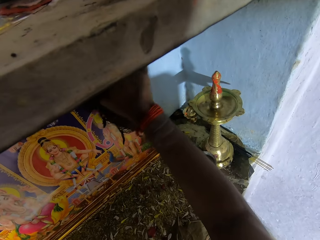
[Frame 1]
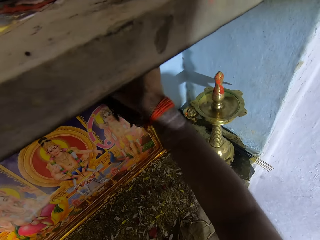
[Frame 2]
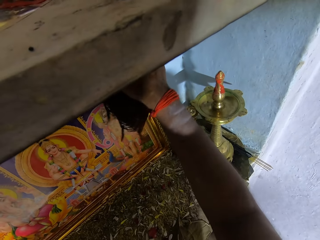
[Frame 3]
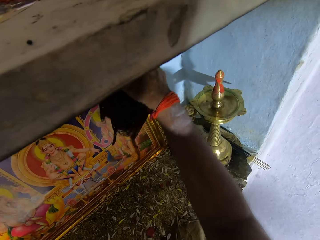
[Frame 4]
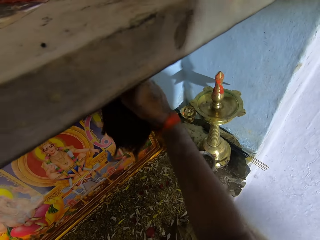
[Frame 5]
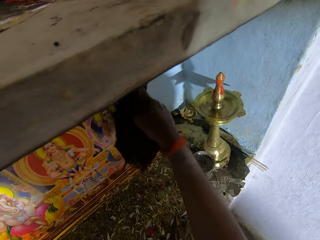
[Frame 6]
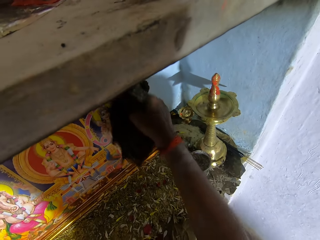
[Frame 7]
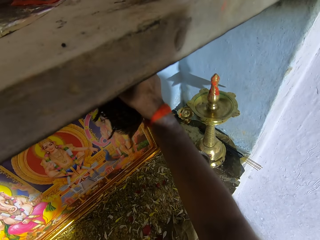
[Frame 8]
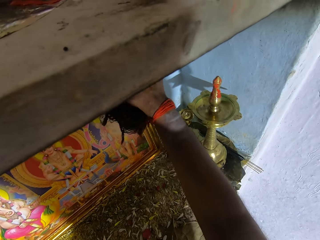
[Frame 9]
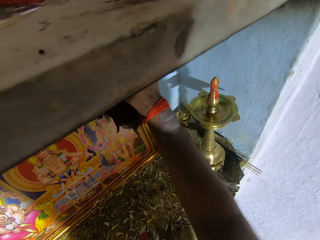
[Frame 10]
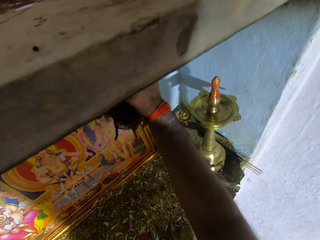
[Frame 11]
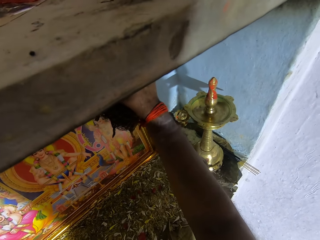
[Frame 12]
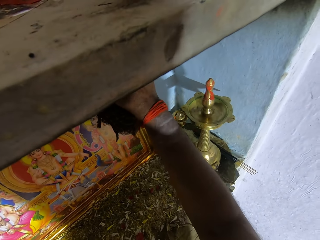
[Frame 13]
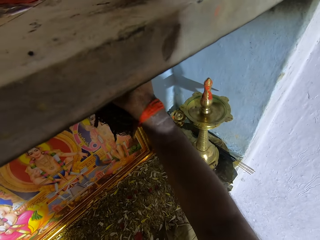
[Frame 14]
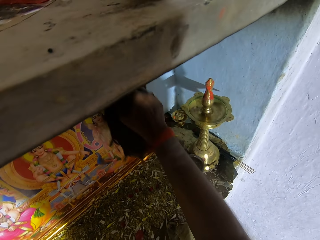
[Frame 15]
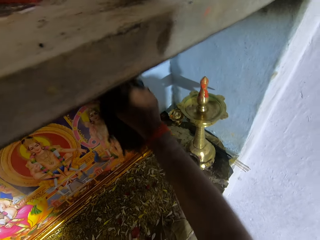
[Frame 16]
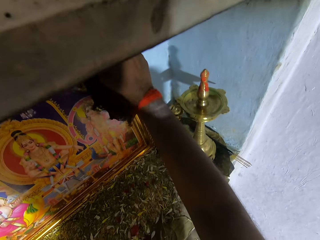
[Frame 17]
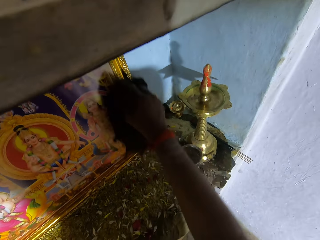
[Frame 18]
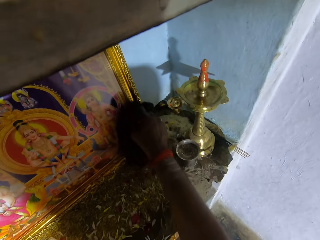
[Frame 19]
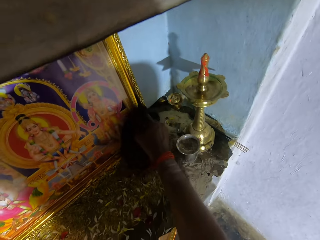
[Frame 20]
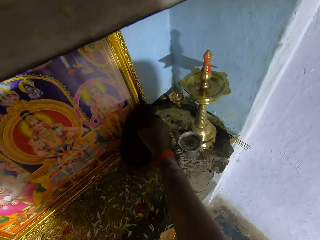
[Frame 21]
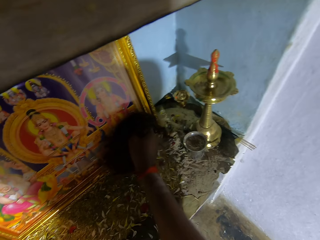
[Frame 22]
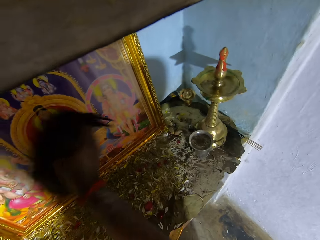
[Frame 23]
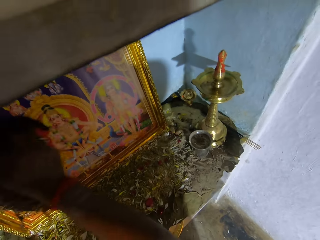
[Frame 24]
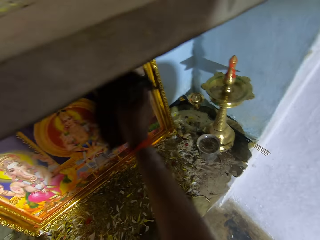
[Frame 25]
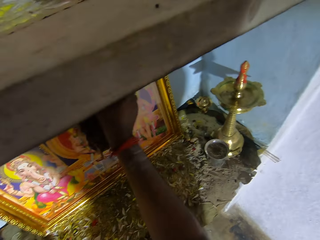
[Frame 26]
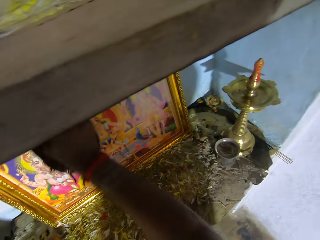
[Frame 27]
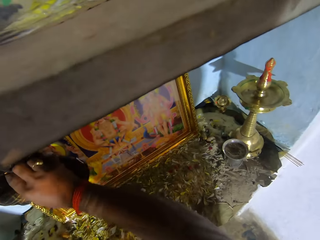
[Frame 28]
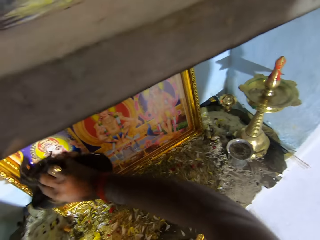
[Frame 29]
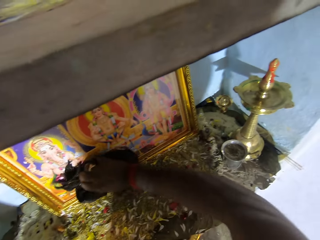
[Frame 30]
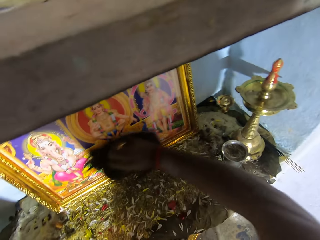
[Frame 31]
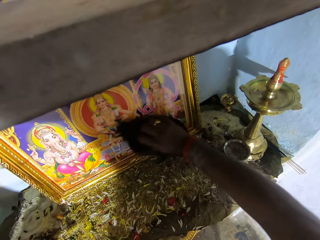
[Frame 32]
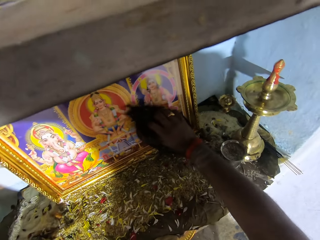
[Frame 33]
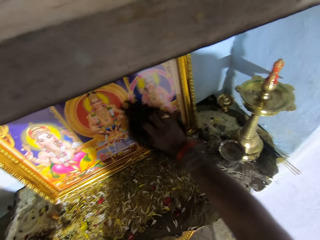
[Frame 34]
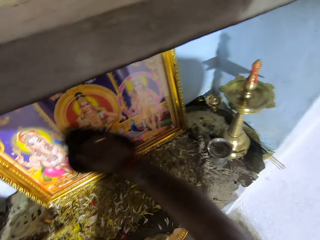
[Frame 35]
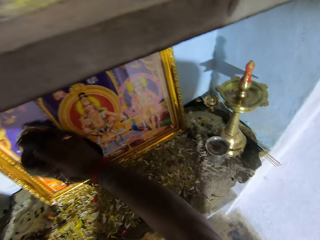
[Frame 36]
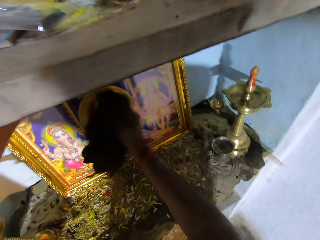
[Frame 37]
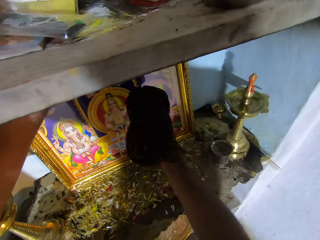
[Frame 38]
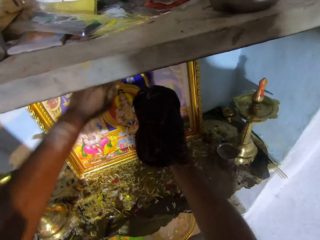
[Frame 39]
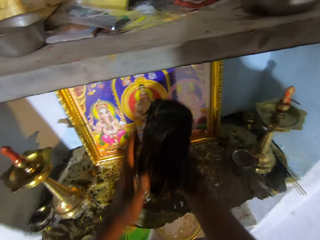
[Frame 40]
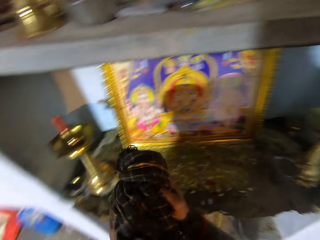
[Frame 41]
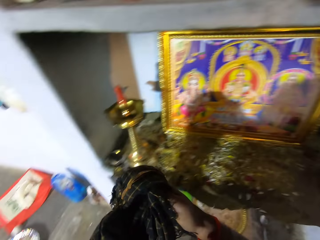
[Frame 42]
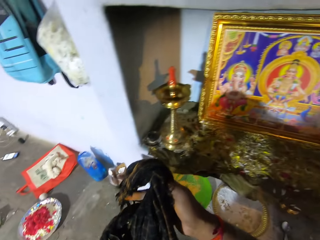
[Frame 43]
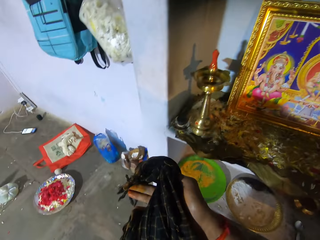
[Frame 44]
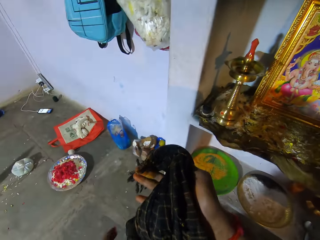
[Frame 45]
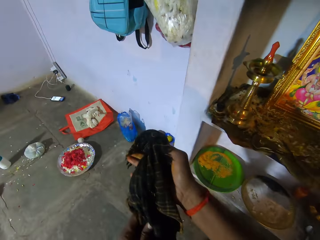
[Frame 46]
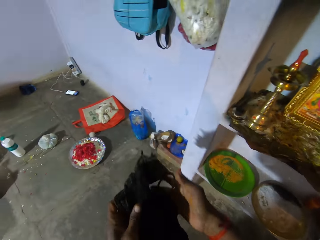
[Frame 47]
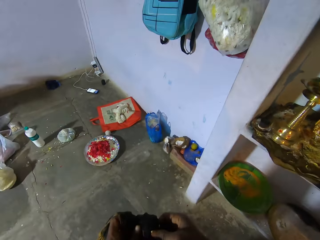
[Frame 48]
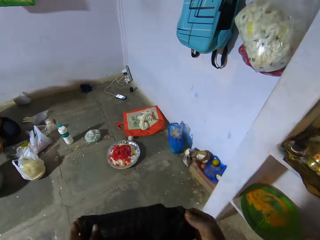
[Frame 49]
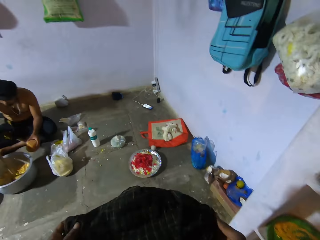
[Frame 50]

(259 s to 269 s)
The camera wearer moves around.

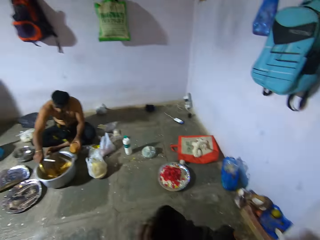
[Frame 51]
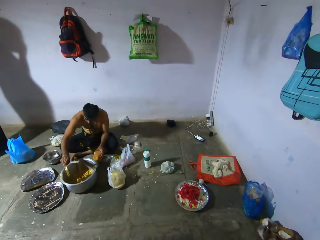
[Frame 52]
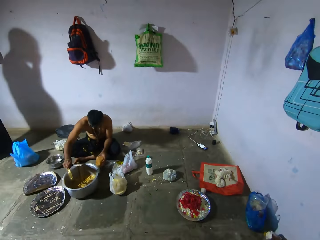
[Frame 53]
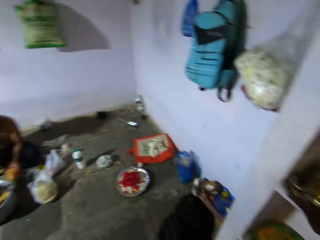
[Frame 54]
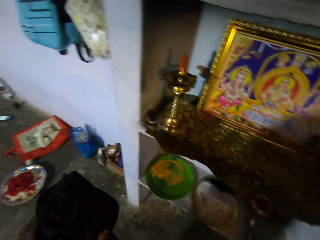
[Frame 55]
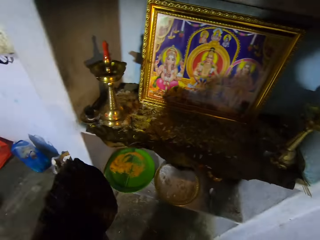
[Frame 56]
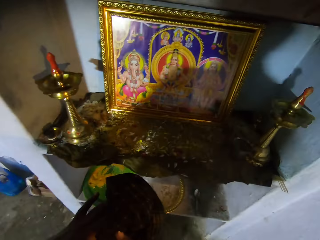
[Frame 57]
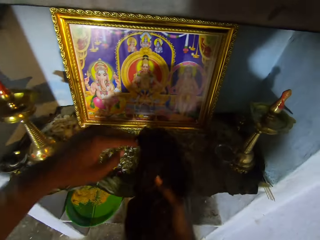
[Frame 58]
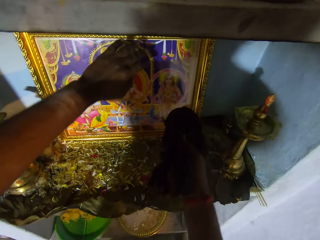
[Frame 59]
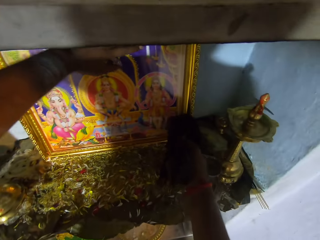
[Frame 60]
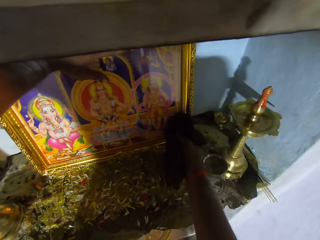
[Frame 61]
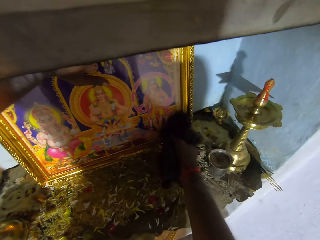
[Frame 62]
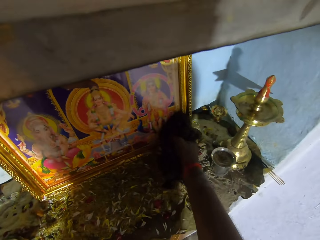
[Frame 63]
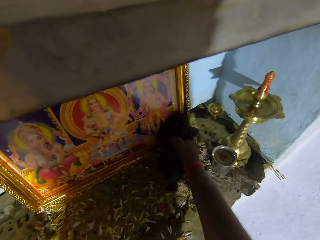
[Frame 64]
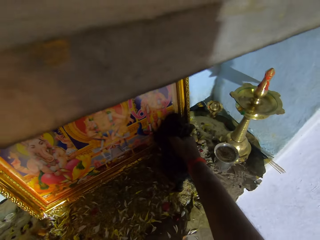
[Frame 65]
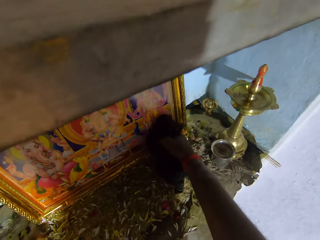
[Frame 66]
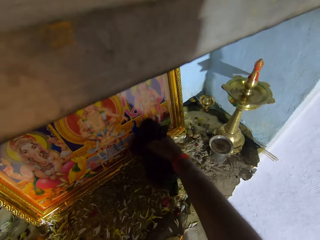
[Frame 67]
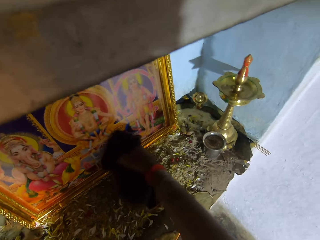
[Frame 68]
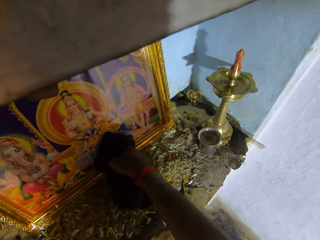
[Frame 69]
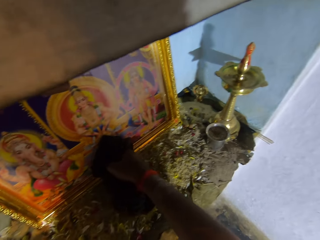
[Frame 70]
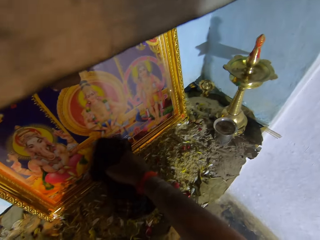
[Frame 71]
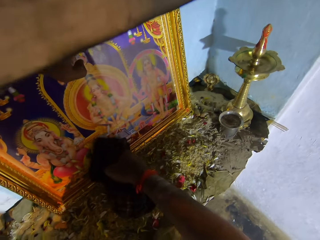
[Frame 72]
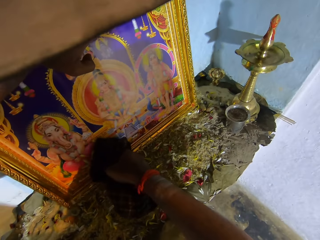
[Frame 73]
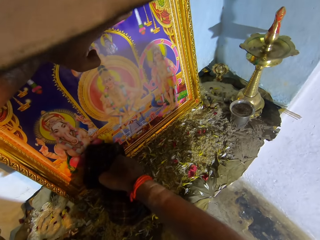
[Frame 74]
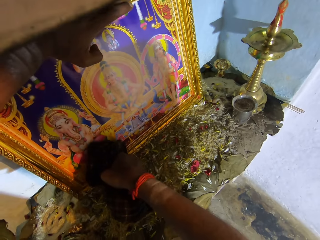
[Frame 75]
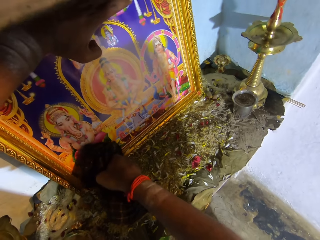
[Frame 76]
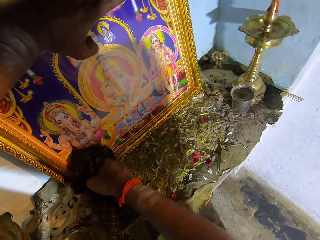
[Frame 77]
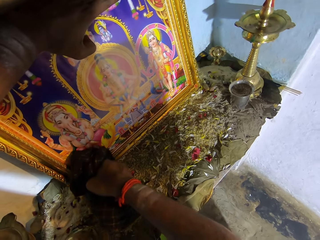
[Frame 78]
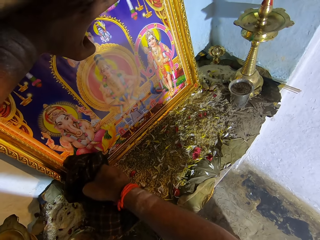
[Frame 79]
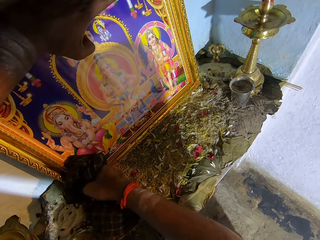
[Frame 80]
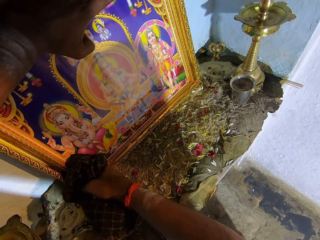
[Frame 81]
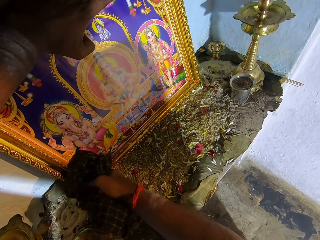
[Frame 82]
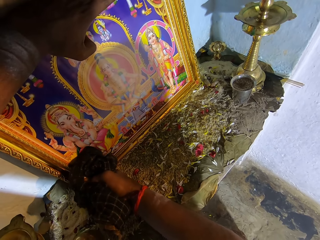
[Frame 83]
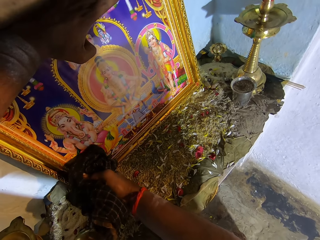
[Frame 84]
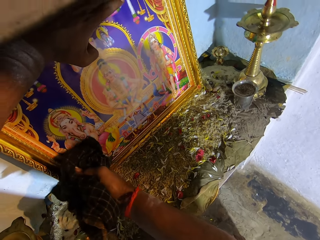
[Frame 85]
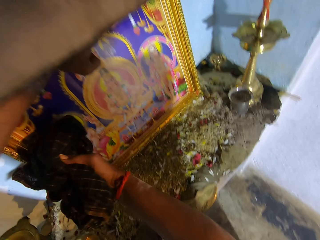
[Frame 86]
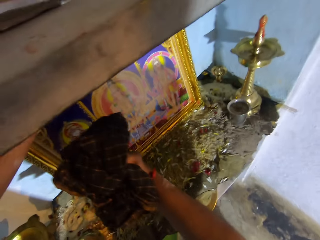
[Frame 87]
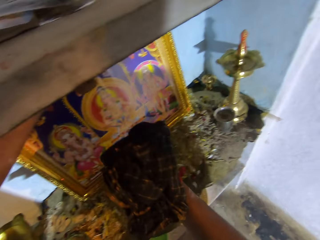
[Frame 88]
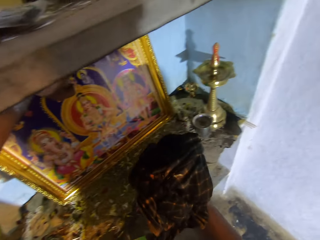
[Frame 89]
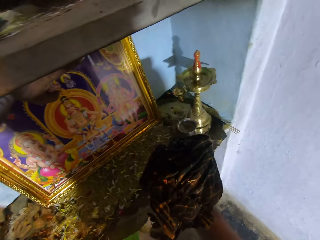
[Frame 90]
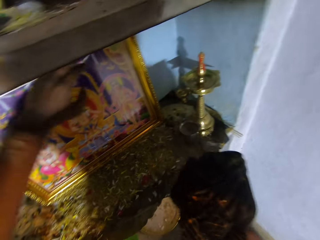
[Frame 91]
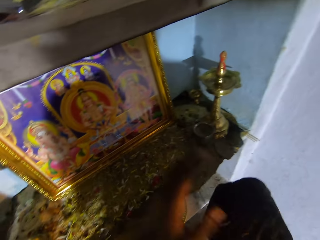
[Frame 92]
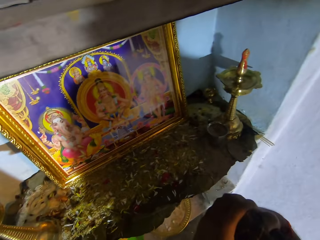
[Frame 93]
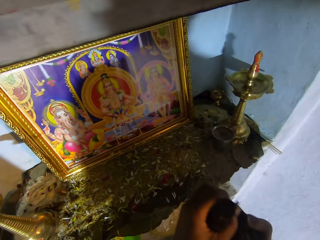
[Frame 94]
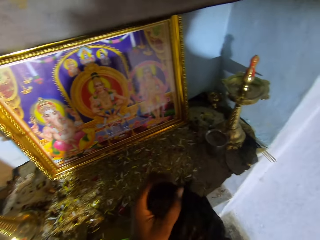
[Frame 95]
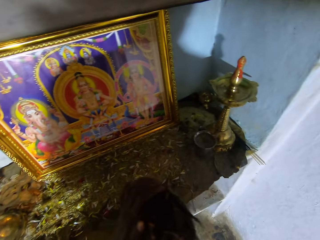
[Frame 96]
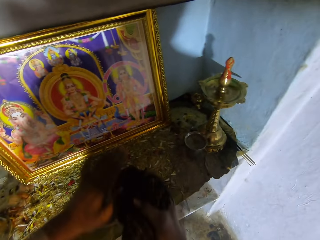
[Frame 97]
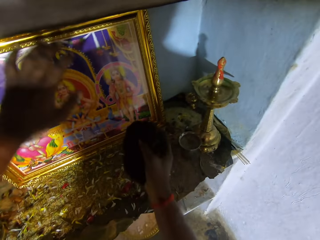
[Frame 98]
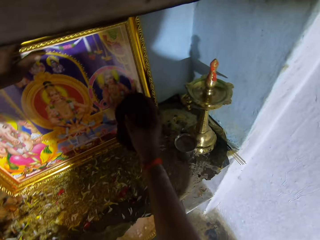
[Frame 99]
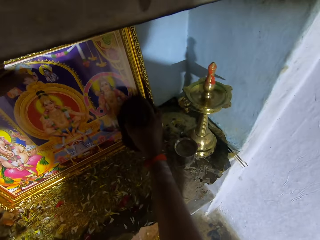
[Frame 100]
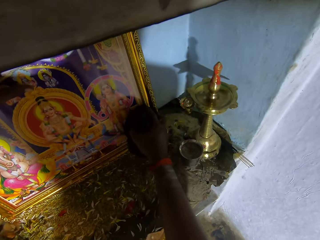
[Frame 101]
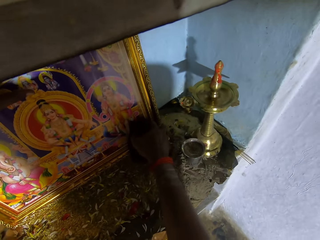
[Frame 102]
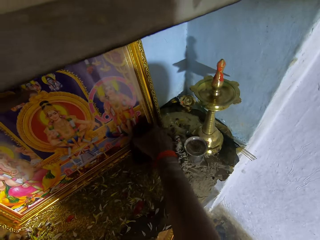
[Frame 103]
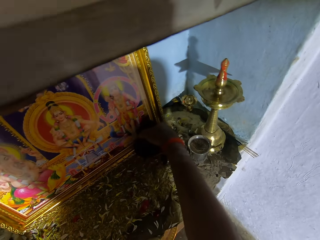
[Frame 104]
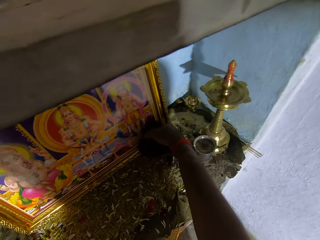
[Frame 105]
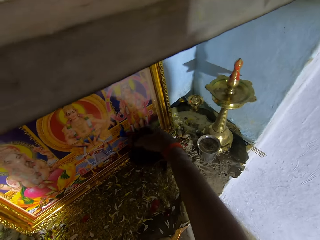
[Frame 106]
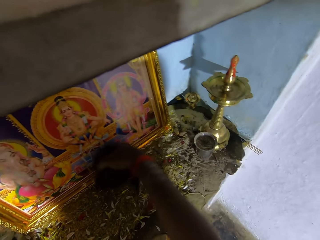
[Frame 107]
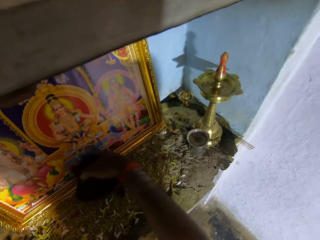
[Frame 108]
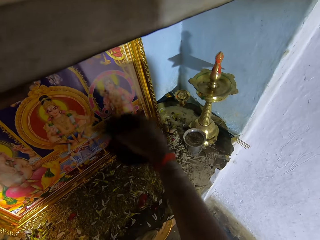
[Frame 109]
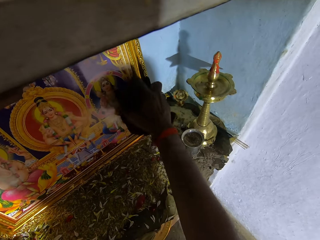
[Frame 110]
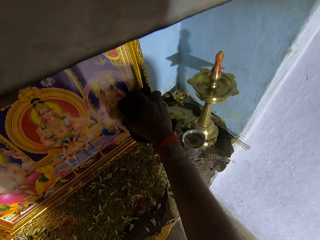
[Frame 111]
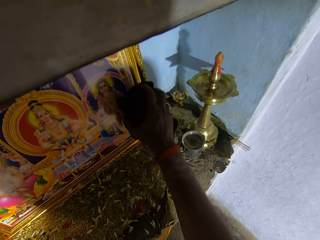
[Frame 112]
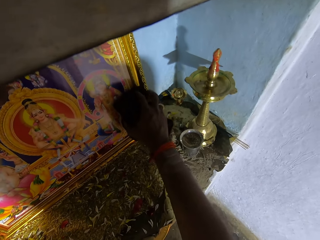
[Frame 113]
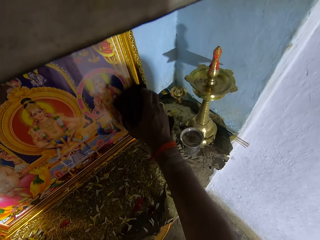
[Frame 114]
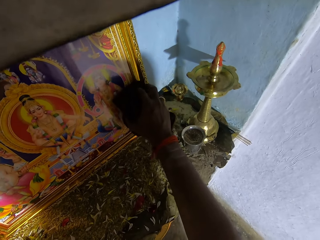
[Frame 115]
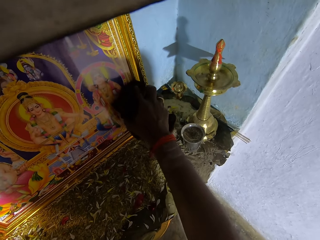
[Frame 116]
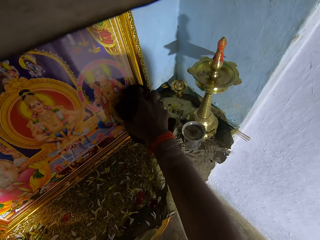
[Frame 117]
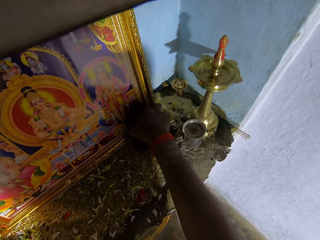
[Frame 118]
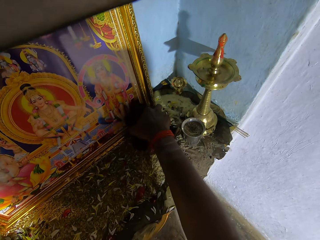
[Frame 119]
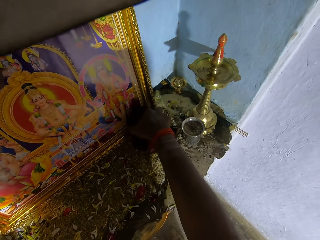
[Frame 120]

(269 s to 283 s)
A man holds something in a pot. The camera wearer stretches a cloth. They turn and look at the man. They move around. They turn towards the picture. They wipe a frame picture with the cloth. They look at the cloth. They hold the cloth. They wipe the frame picture with the cloth.
